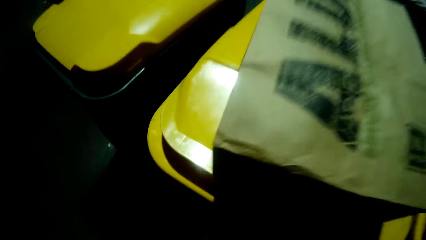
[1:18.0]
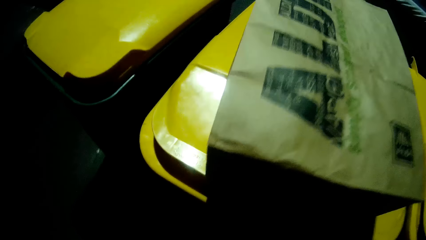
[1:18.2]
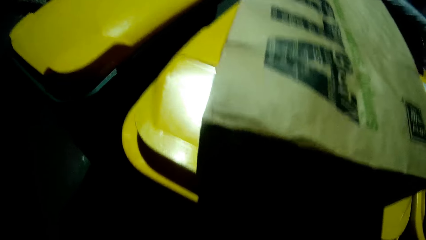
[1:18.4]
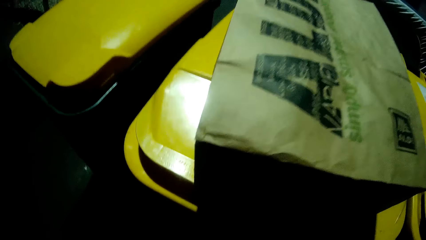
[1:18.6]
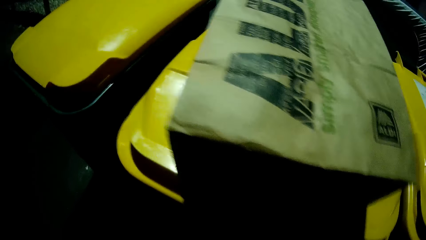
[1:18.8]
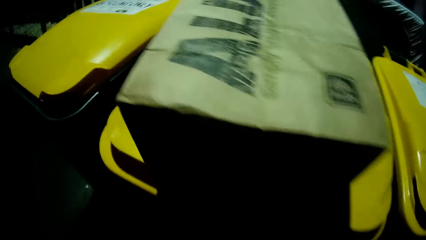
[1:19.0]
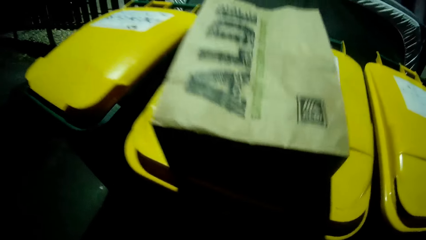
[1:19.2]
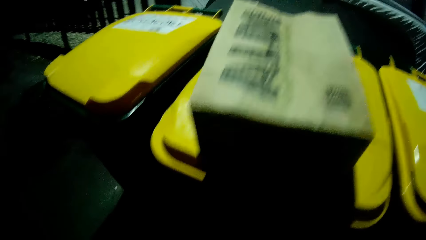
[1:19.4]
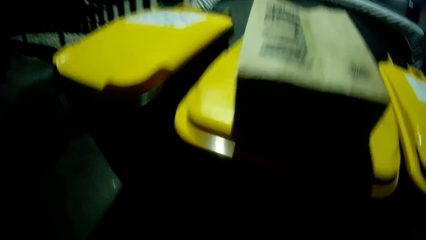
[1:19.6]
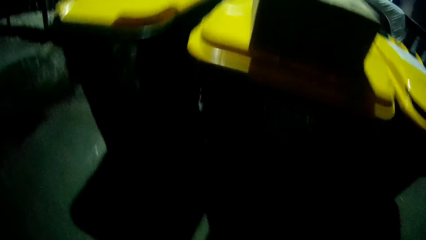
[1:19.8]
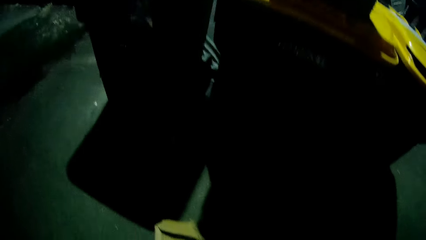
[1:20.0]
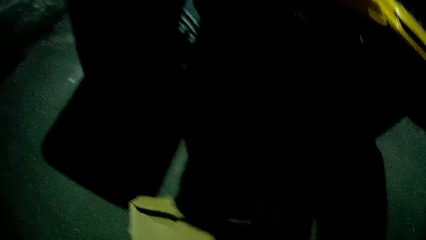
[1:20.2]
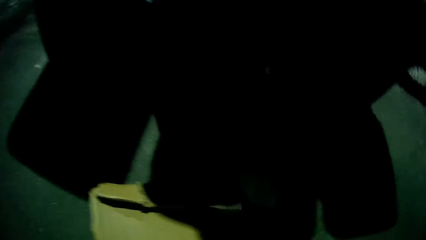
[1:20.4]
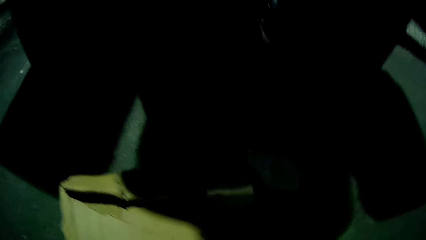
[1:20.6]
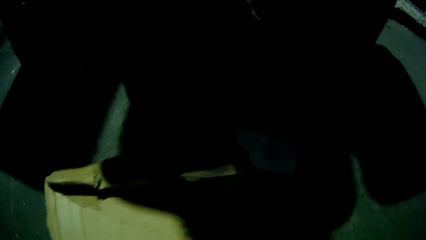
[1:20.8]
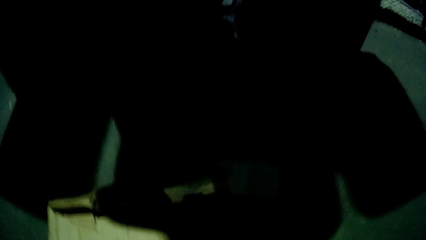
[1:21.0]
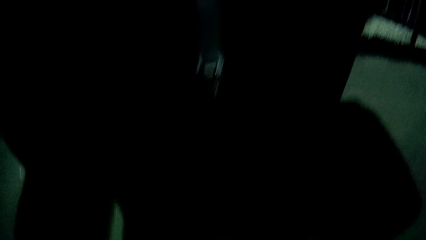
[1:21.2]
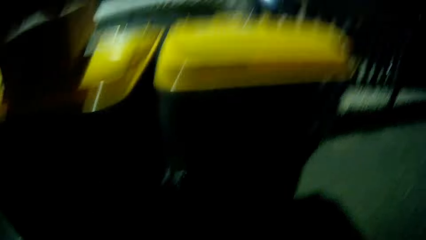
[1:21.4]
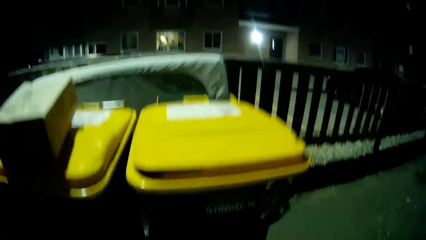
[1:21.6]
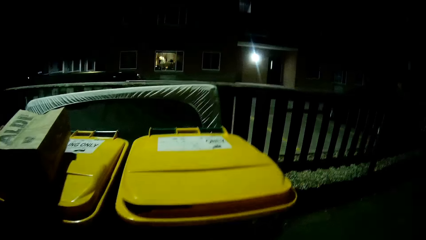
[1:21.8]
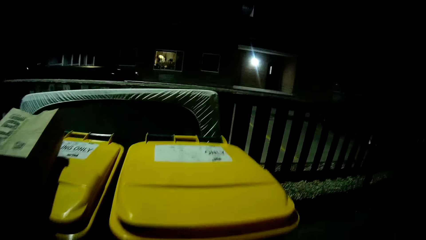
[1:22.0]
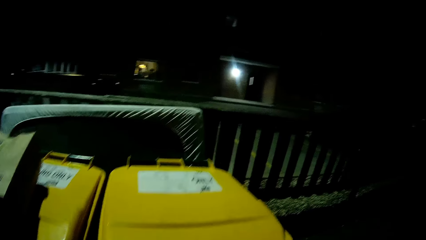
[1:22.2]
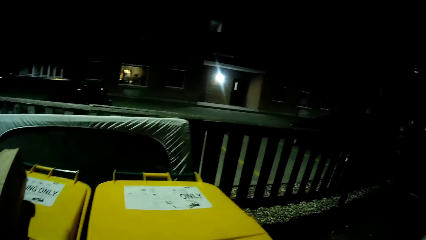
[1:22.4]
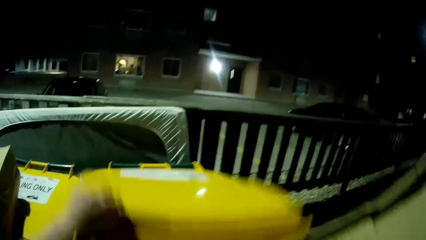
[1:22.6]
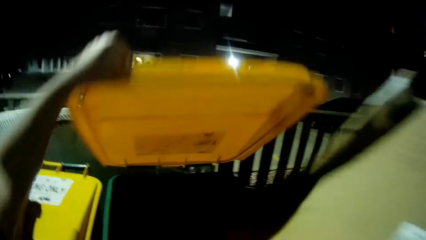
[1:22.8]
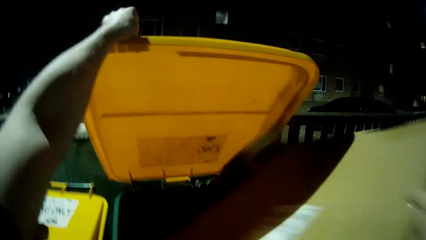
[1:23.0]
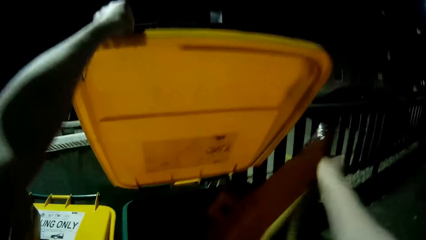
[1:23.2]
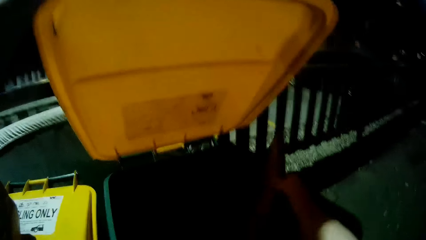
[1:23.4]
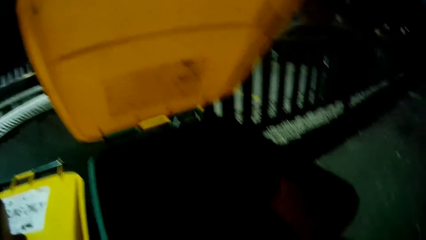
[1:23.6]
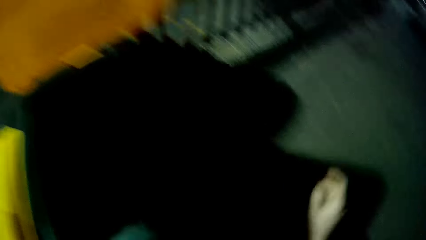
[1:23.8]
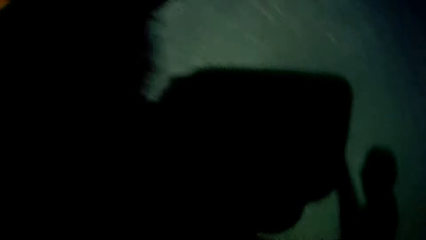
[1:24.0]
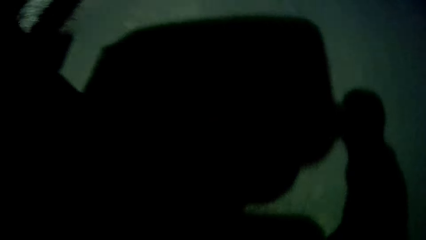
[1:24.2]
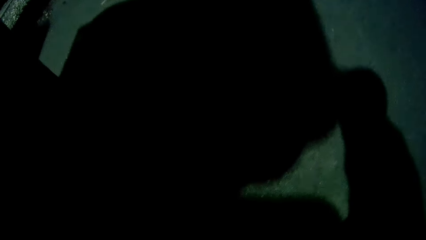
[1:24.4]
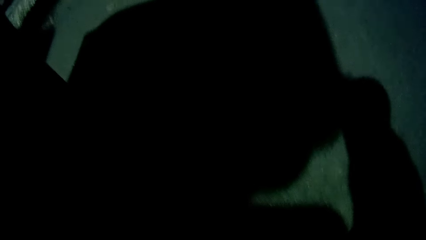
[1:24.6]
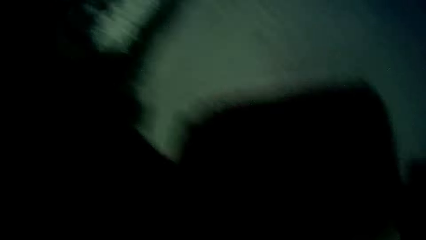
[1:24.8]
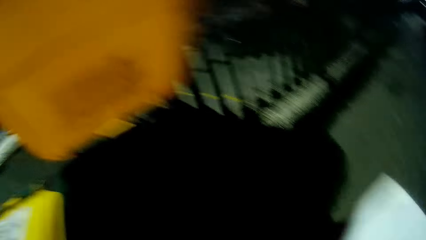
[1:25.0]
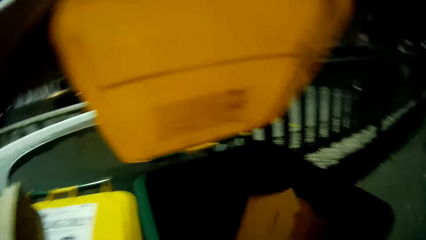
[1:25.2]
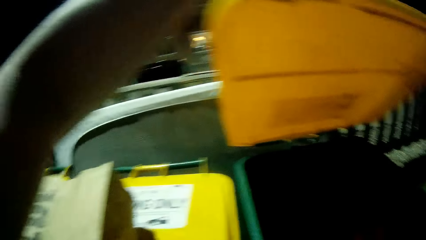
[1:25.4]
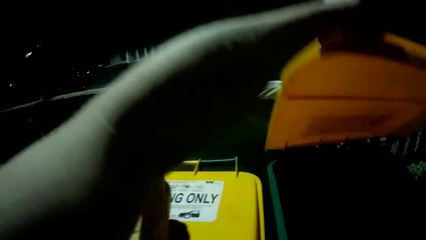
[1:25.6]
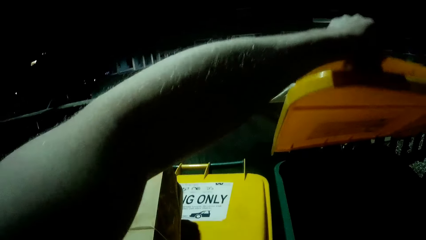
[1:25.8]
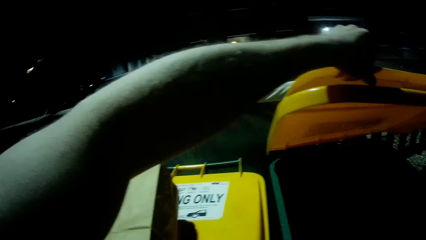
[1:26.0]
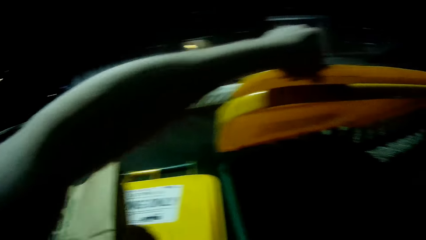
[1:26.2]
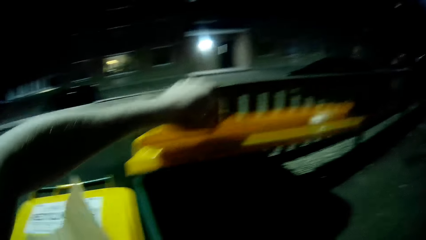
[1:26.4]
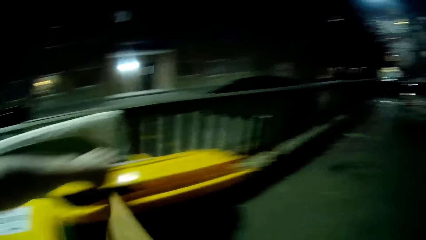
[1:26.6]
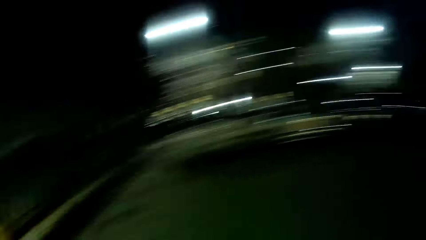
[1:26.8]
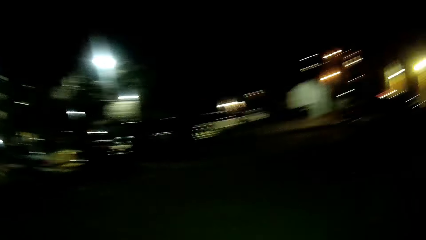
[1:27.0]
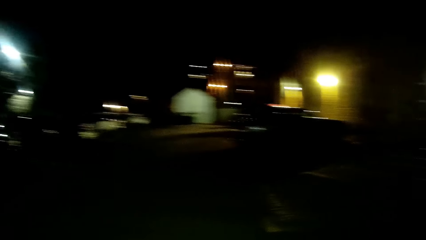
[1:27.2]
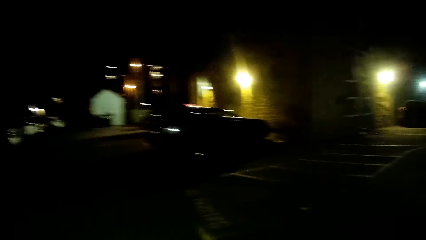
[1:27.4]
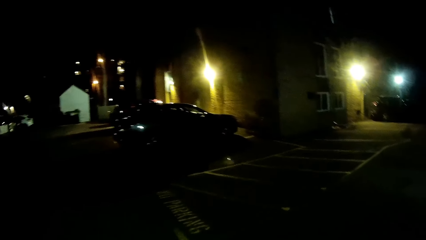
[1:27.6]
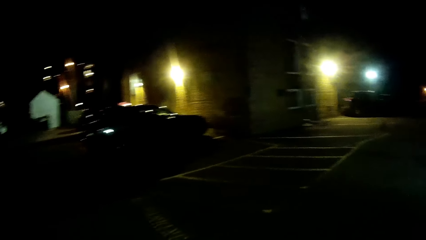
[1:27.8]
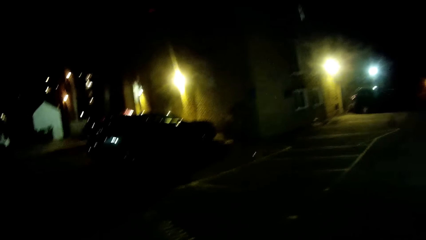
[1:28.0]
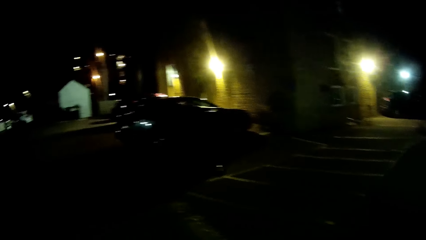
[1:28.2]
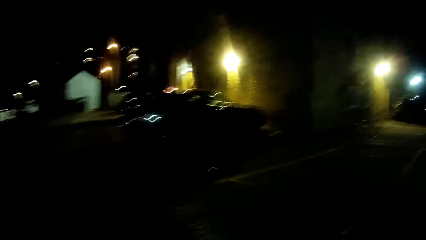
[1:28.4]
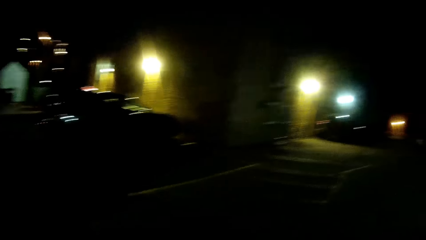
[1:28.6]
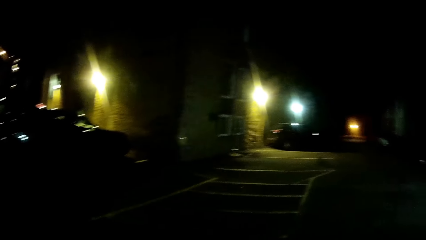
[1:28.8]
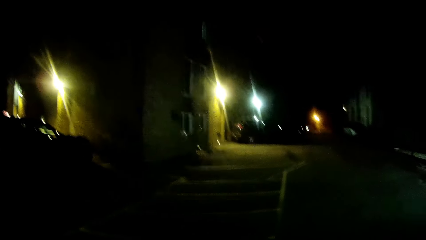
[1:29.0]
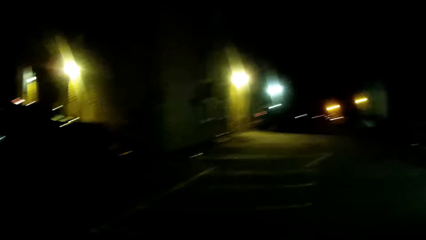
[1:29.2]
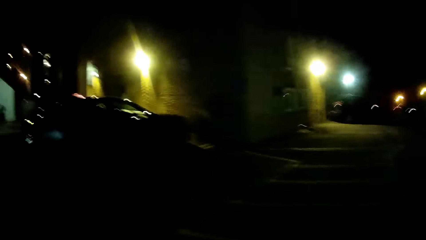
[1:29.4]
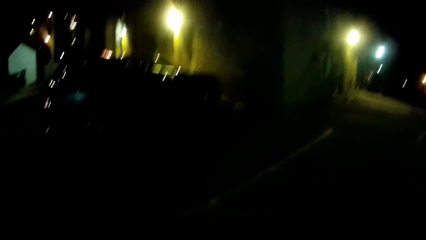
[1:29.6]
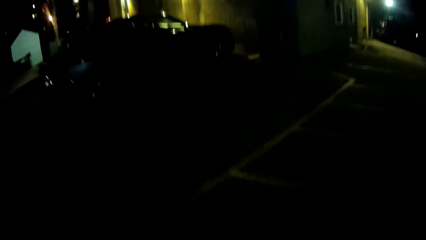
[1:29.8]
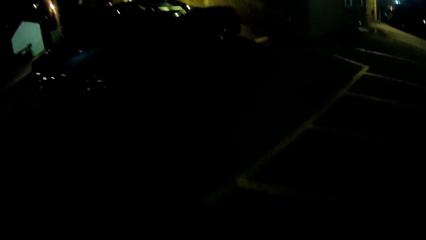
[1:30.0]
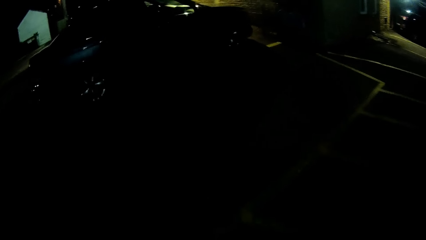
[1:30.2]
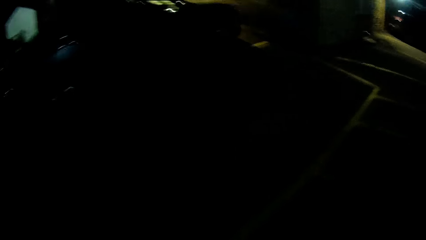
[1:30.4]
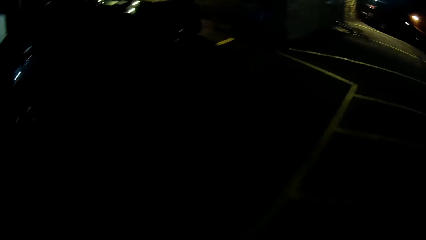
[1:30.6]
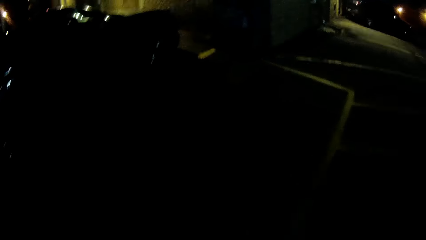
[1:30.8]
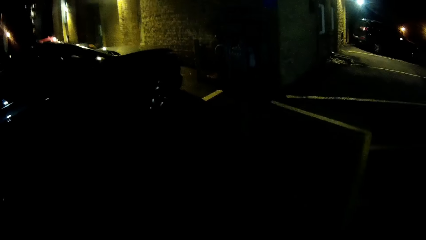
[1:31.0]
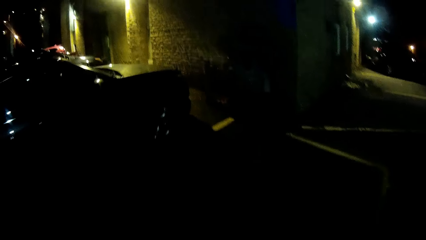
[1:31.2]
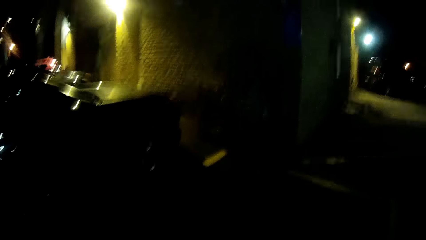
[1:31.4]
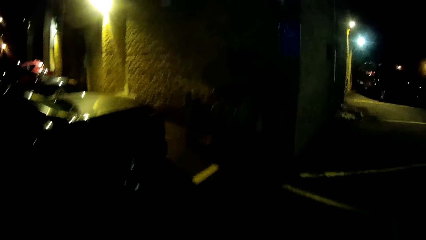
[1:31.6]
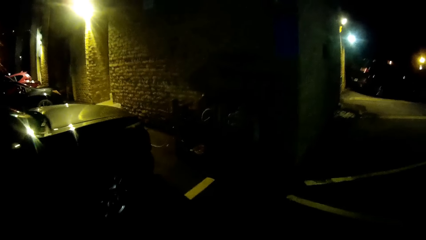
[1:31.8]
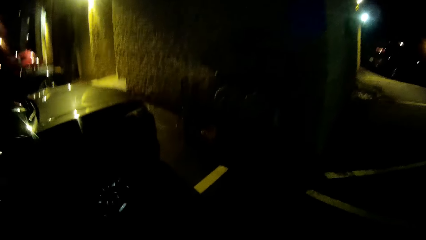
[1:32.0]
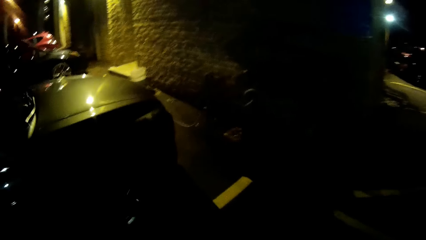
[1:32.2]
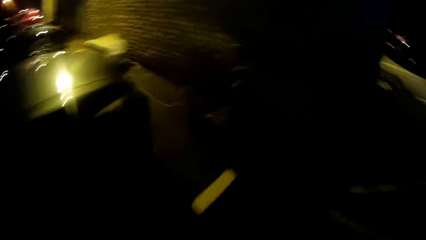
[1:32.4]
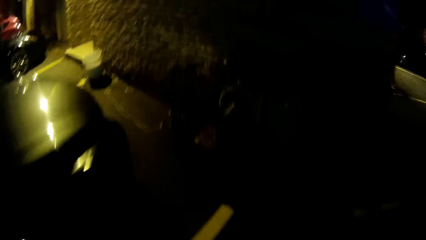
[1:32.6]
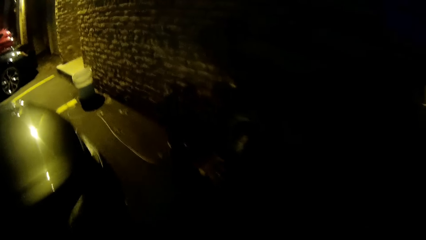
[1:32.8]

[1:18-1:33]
The camera wearer picks the carton from the floor with his right hand. He opens the waste bin or dust bin with his left hand and drops the carton in the waste bin. He picks another carton from the floor and drops the other carton in the waste bin. He picks the paper bag from the top of the other waste bin. He closes the dust bin with a hand. He walks around a parking lot and walks towards the other door.
